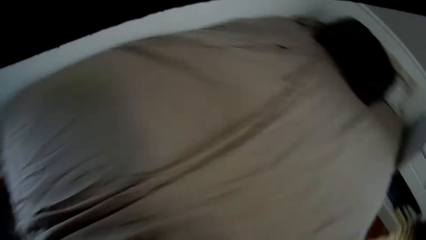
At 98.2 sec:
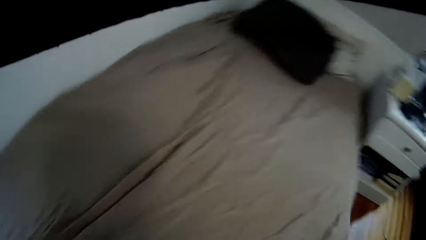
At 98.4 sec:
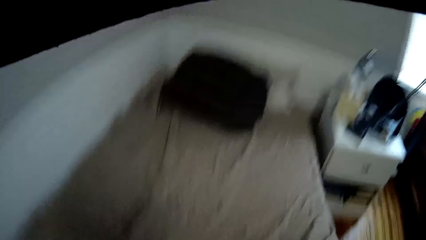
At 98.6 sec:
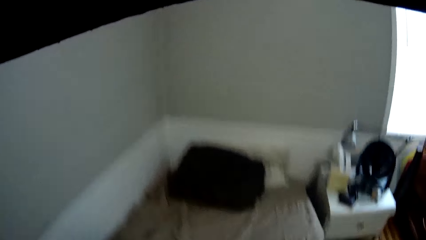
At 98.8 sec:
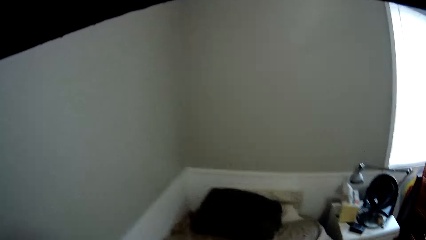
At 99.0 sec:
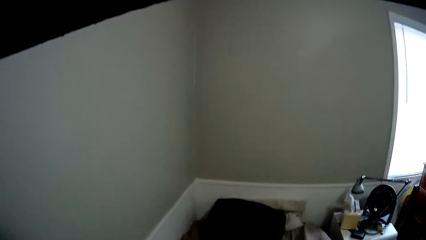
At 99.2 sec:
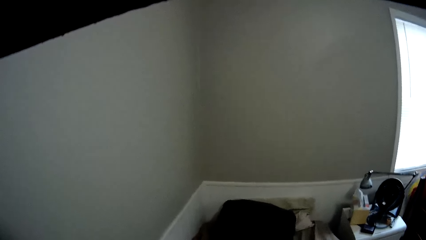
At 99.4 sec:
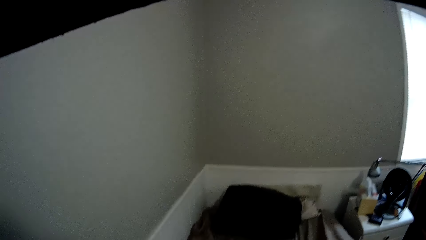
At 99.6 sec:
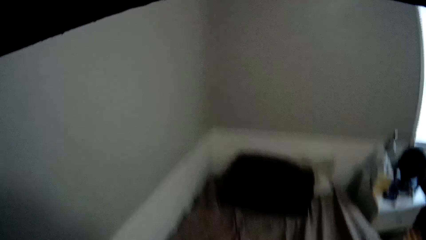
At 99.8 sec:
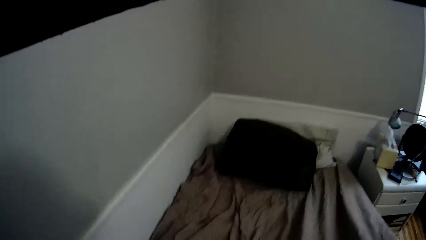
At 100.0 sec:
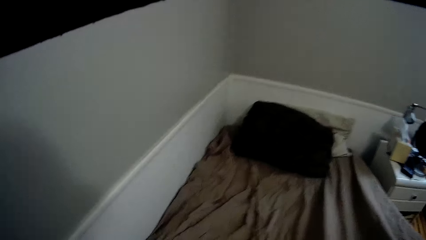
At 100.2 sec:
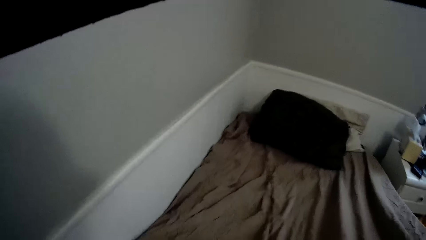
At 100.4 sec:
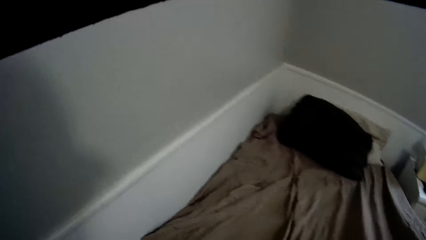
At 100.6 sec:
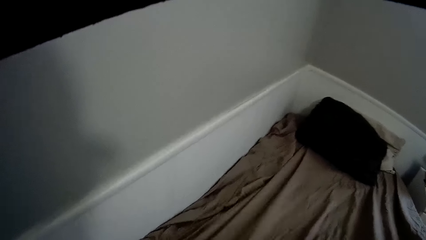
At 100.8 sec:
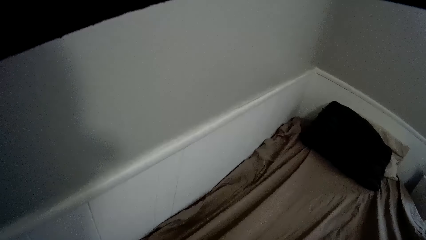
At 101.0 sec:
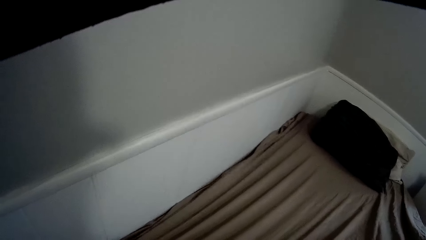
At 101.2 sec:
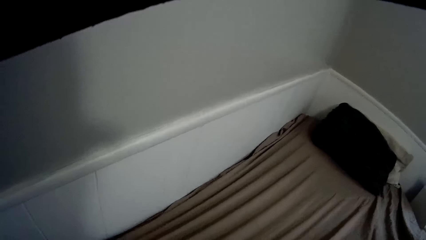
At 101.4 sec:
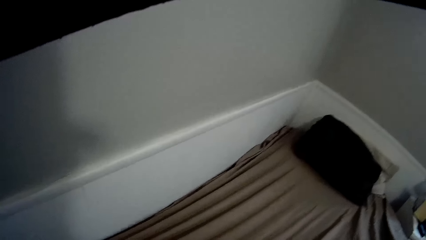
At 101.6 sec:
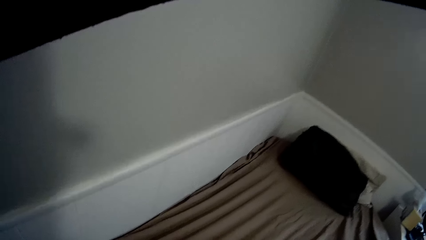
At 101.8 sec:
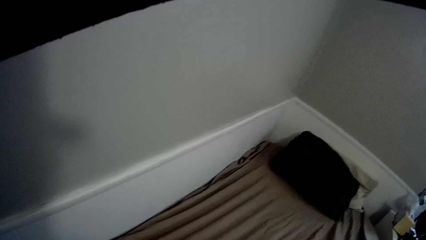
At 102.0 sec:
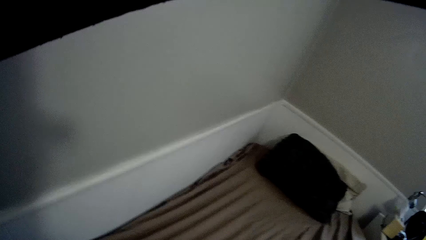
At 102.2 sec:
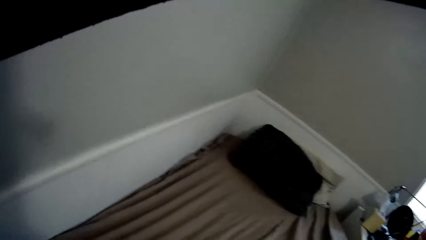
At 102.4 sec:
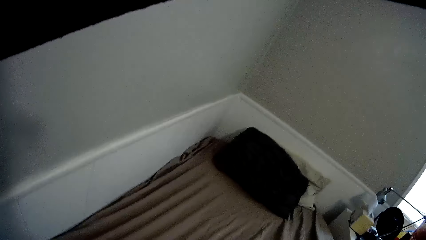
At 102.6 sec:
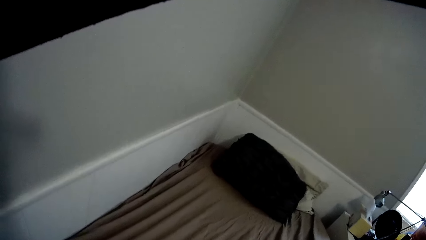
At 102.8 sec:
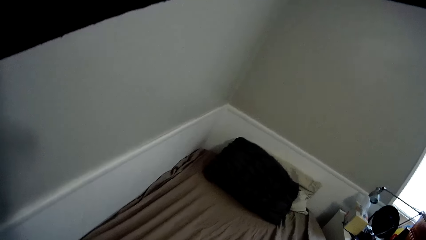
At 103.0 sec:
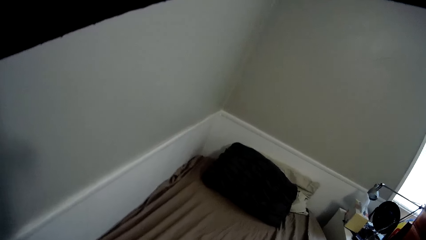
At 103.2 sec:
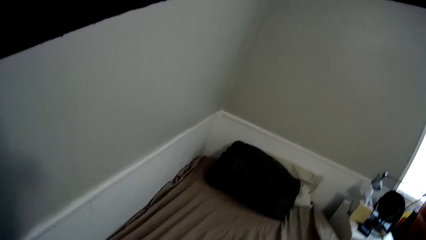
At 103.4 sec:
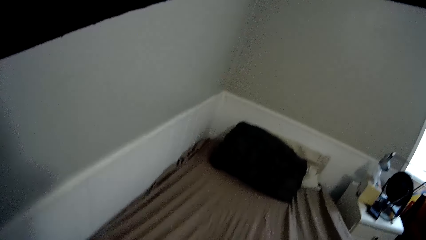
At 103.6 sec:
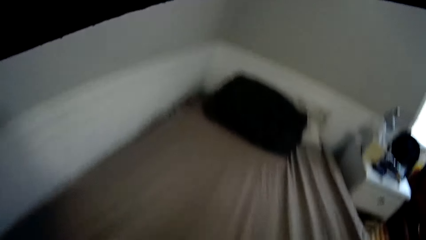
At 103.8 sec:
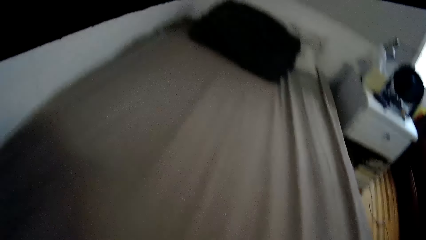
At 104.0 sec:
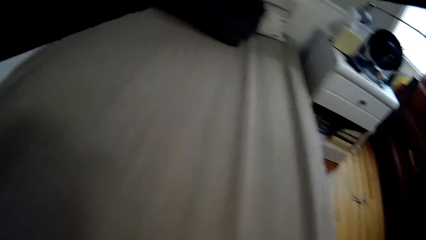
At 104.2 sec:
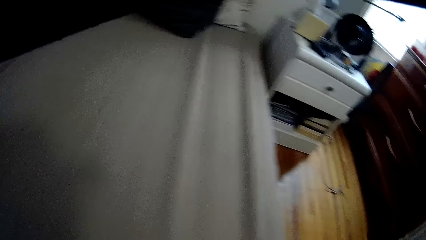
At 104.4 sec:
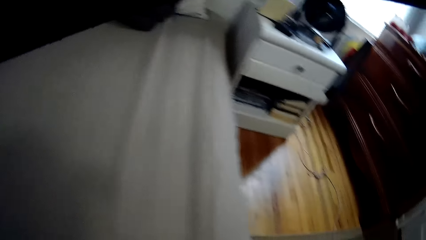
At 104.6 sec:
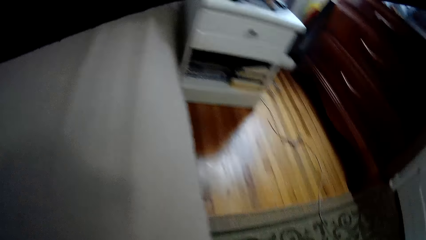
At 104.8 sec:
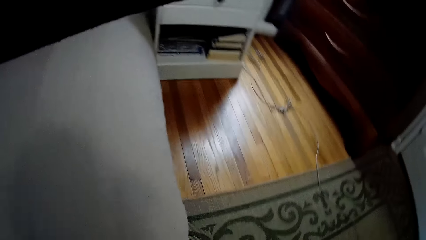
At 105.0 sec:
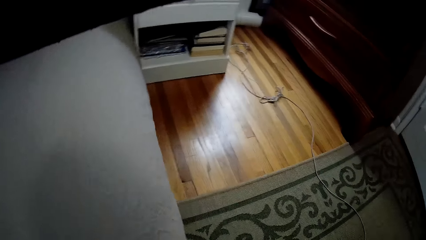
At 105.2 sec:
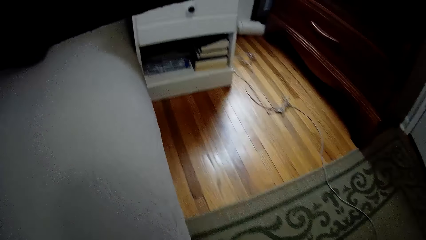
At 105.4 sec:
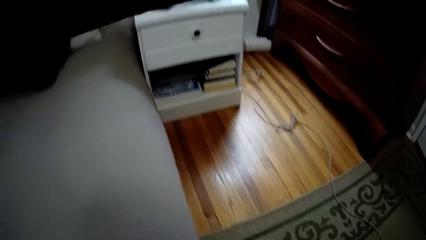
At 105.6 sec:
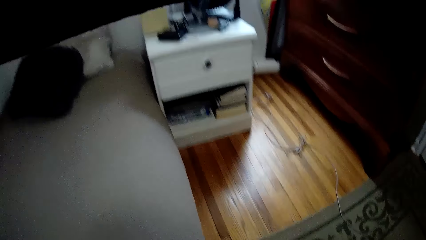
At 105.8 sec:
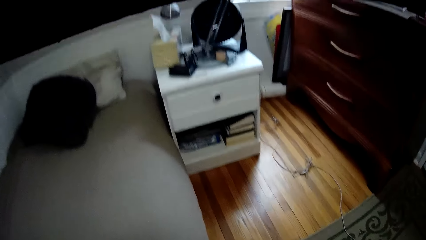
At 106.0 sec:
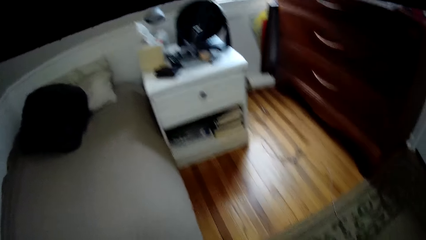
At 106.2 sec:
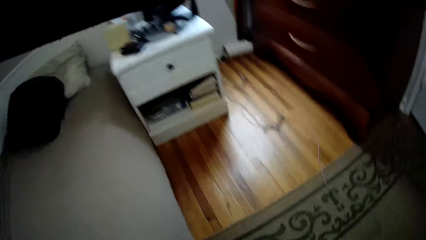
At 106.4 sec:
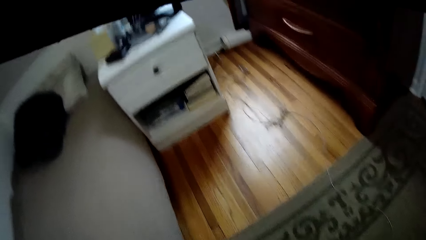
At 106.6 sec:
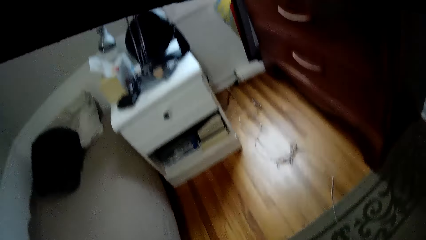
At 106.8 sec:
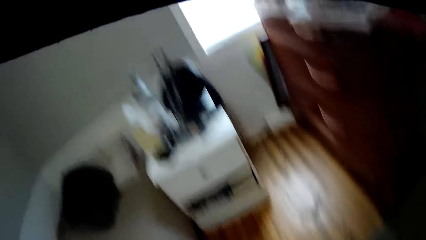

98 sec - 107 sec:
The camera wearer looks around the bedroom.

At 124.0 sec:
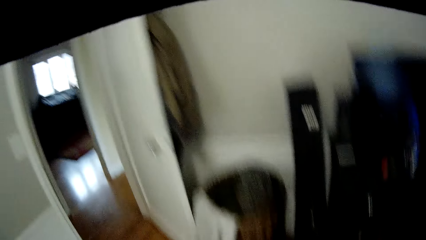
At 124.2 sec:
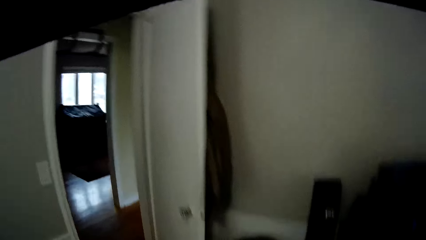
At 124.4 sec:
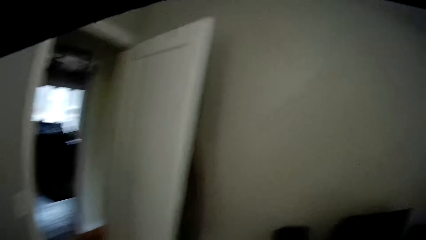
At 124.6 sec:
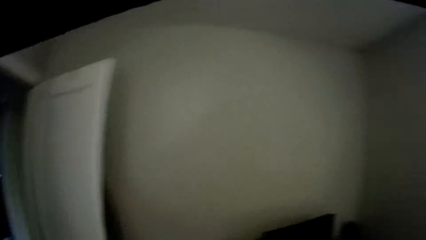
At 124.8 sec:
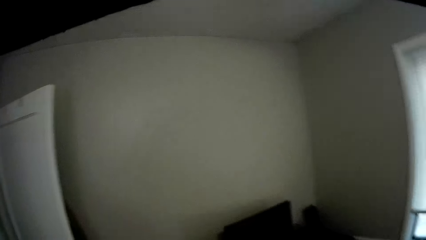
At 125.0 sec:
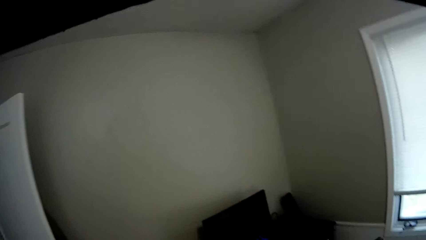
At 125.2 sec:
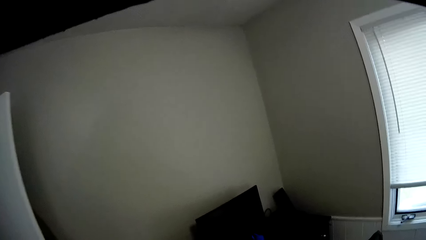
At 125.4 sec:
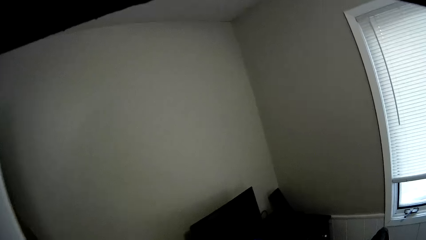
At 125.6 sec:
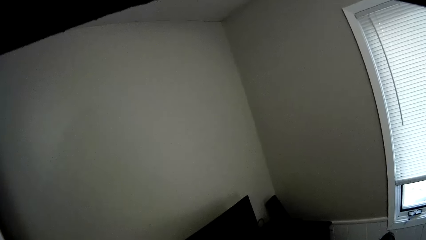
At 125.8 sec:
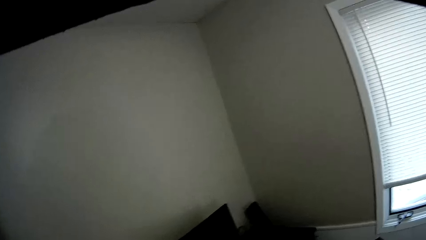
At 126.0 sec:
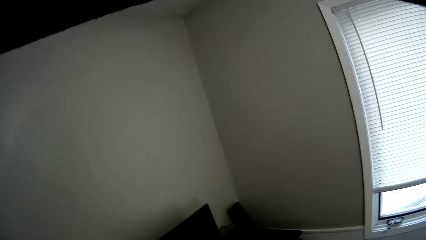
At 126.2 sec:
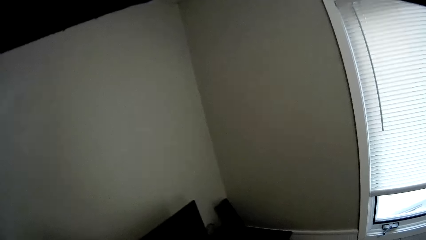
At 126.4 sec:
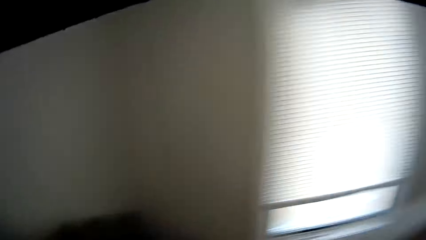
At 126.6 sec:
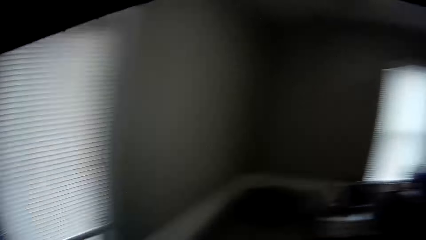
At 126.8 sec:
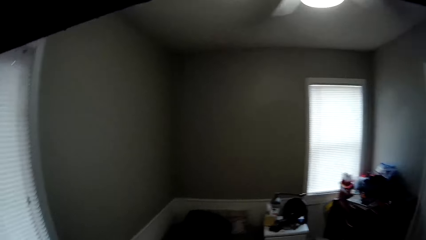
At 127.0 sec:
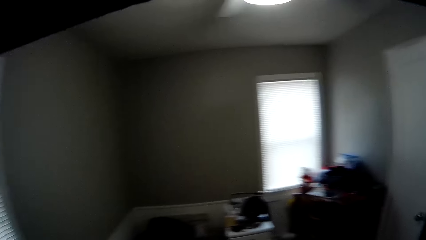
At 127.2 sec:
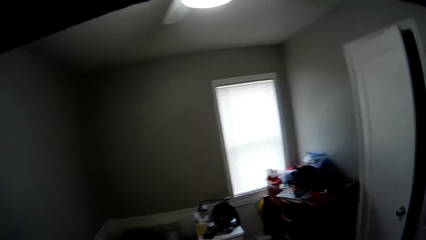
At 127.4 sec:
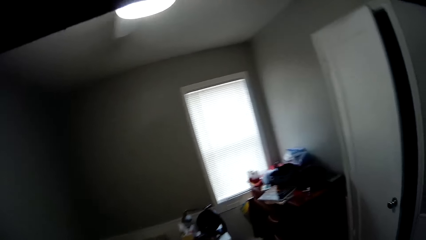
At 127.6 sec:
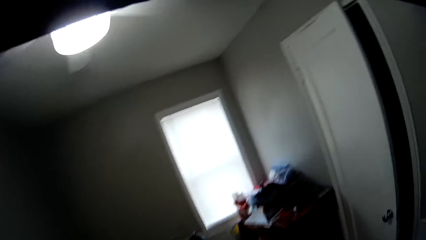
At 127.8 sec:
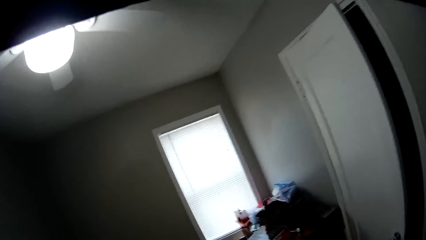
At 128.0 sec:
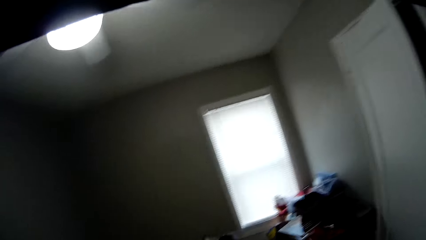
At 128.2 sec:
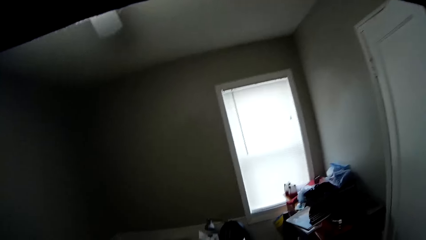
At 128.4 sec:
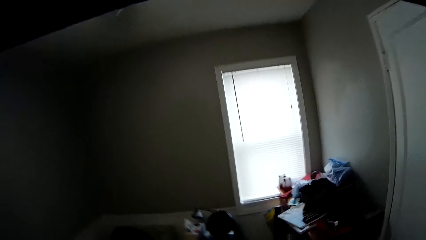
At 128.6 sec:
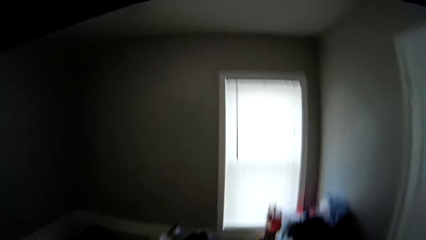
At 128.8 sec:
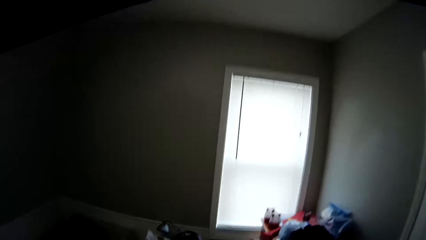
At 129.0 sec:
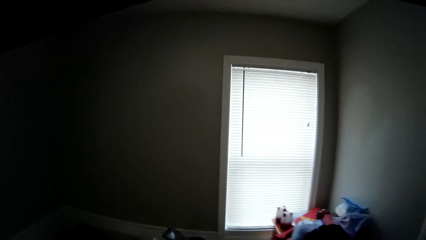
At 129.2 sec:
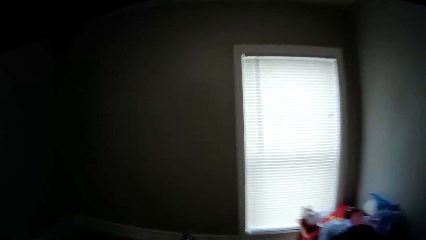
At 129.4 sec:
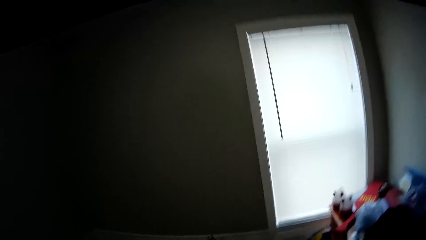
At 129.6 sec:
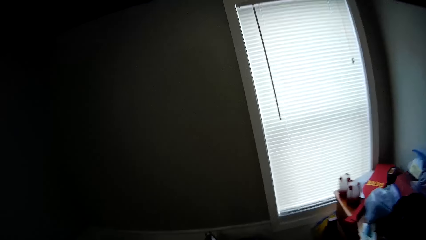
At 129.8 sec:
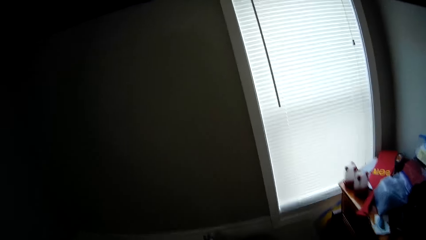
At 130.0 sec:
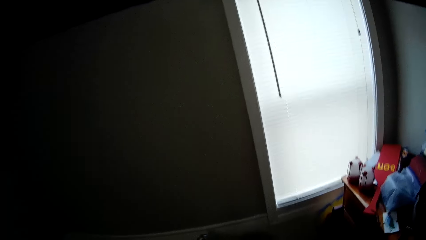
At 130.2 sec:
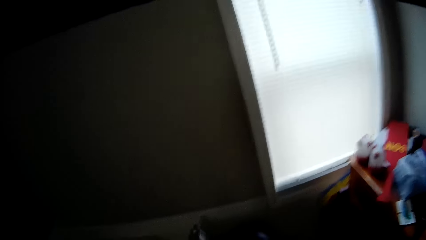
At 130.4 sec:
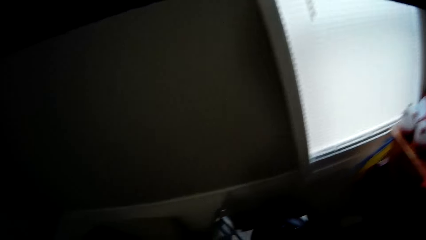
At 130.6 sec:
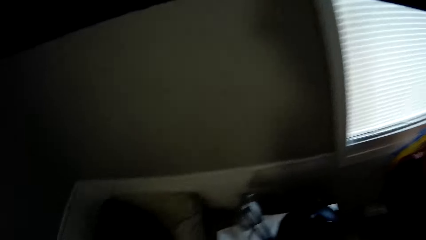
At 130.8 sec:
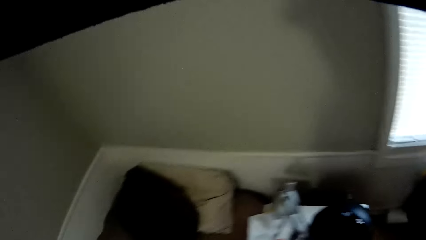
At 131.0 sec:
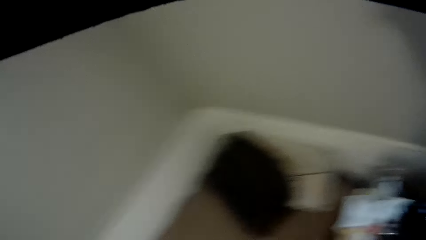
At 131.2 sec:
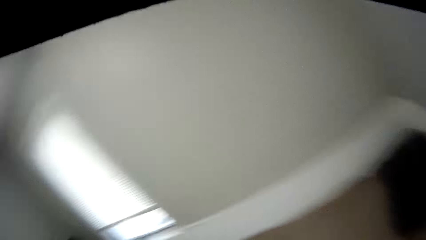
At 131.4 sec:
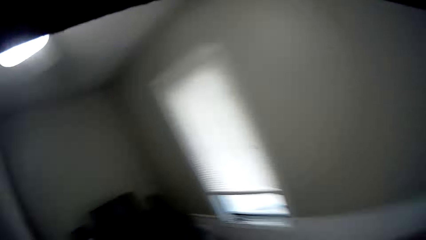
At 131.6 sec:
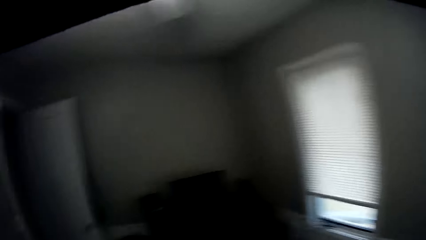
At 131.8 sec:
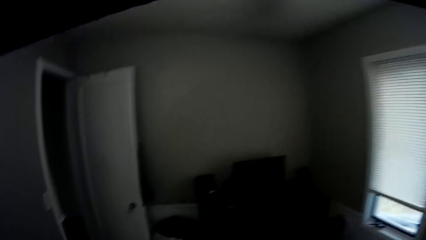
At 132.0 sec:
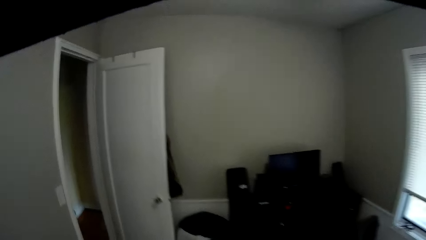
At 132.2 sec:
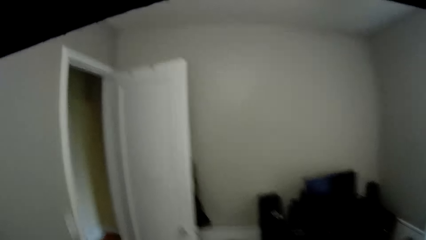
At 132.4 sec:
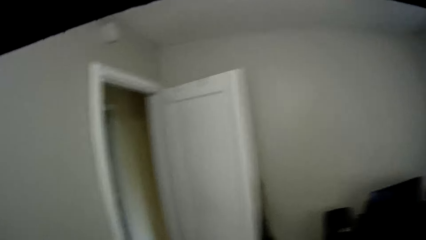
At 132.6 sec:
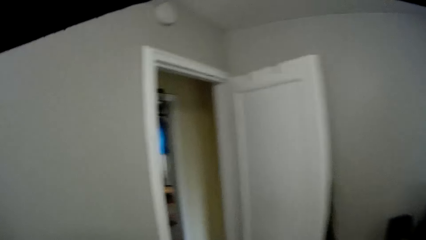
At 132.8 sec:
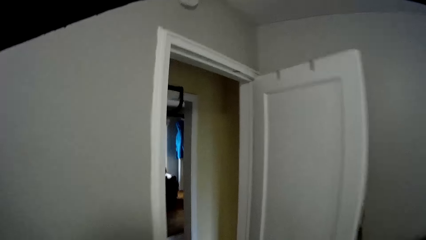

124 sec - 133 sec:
The camera wearer looks around the room.
